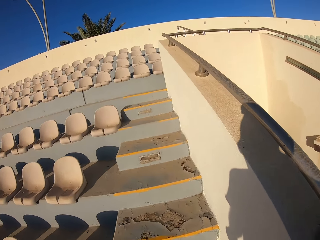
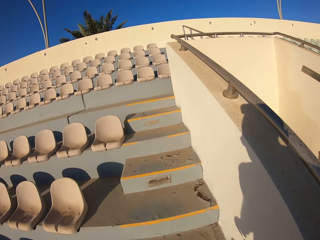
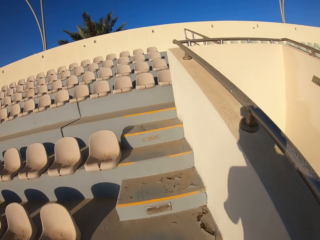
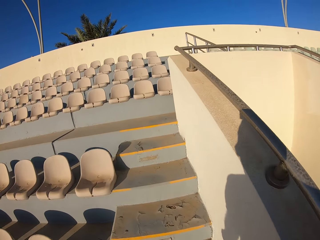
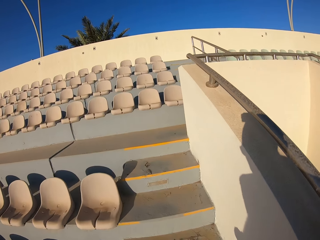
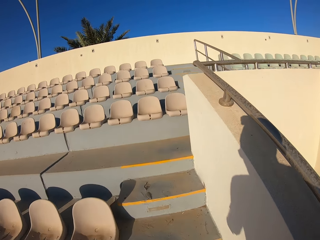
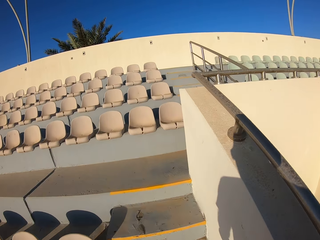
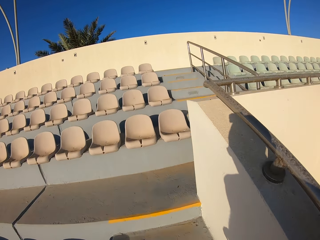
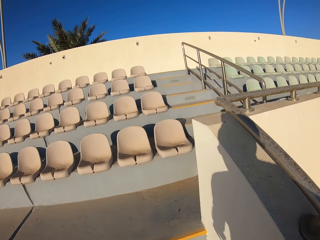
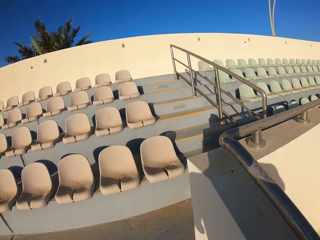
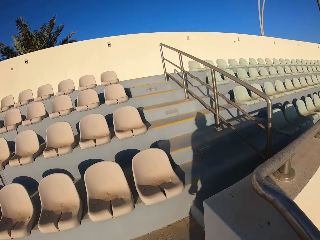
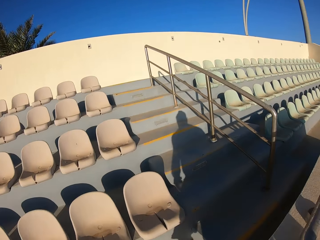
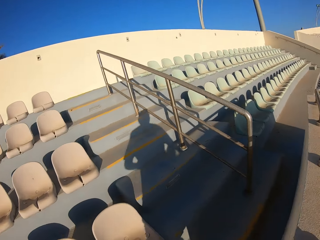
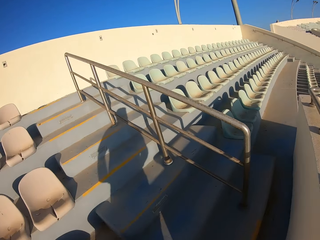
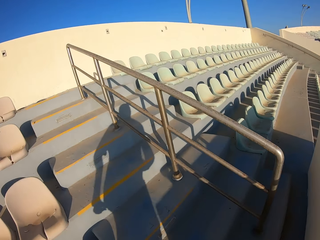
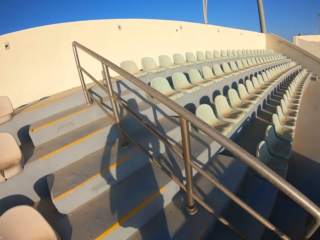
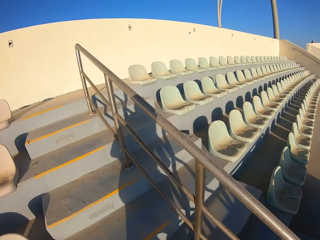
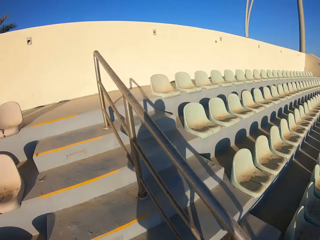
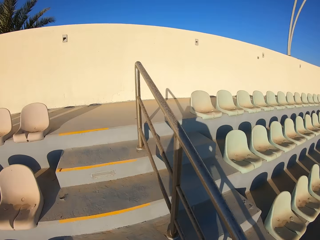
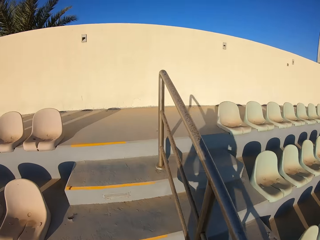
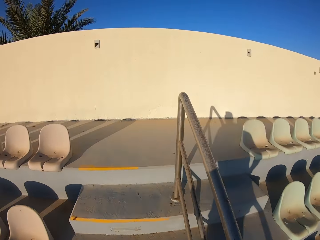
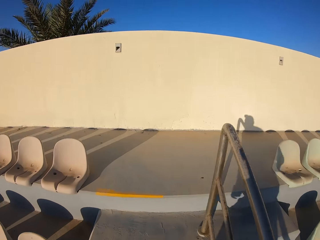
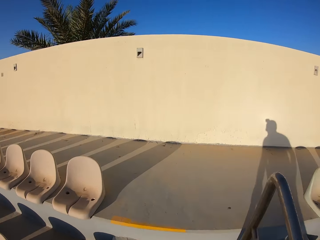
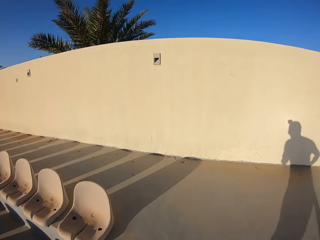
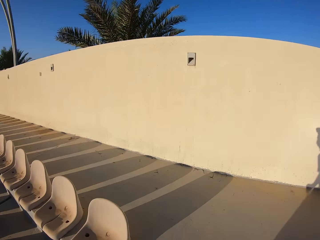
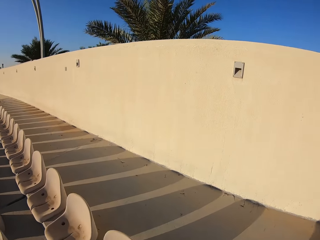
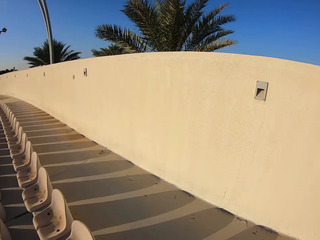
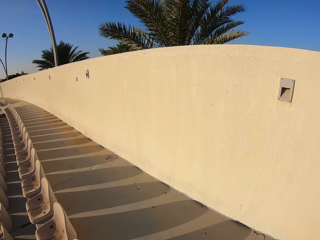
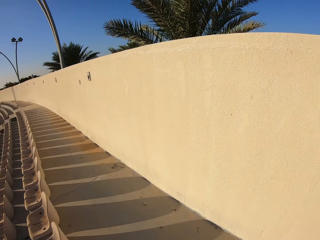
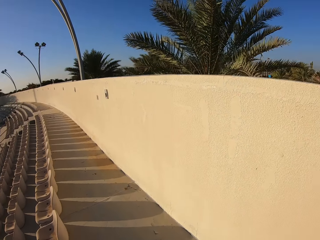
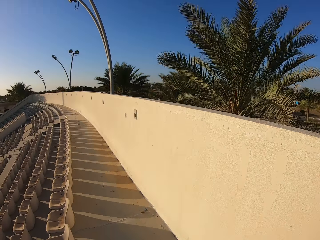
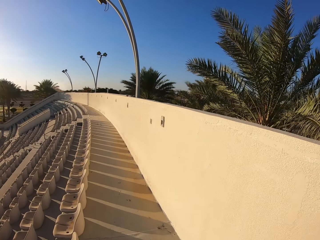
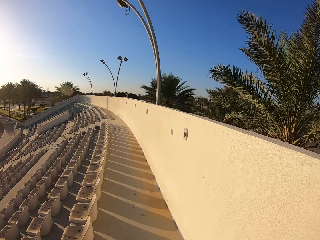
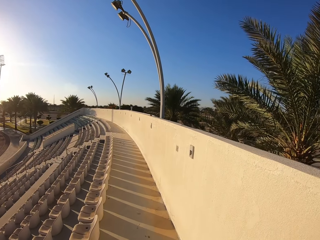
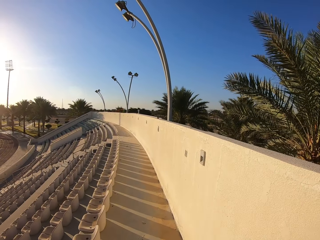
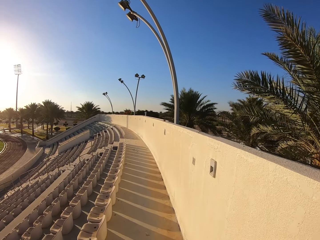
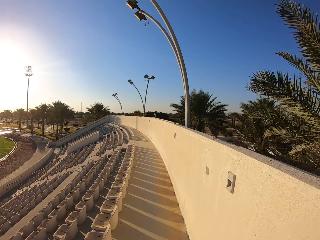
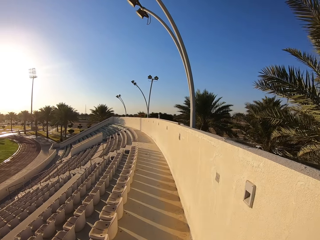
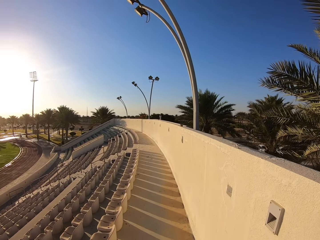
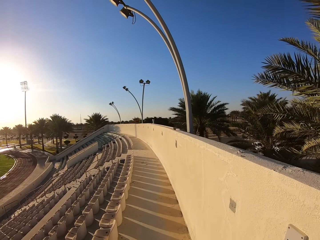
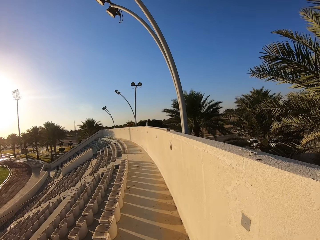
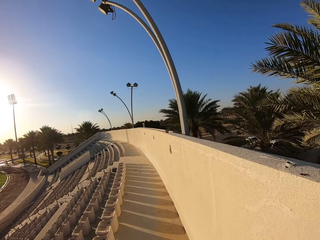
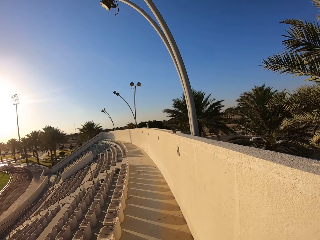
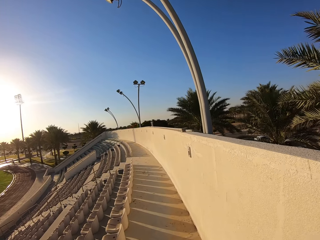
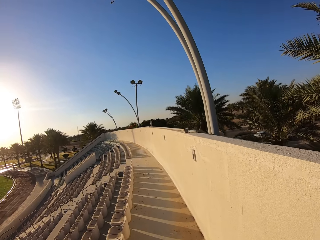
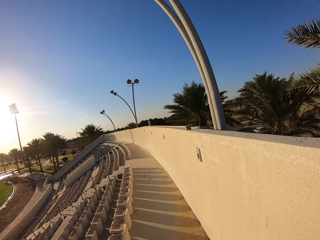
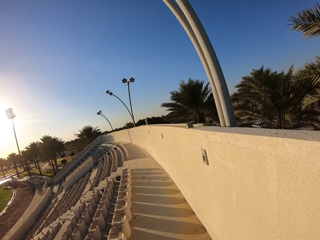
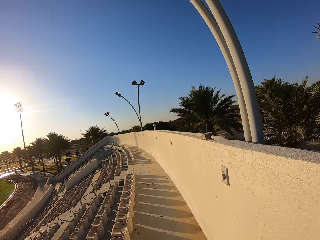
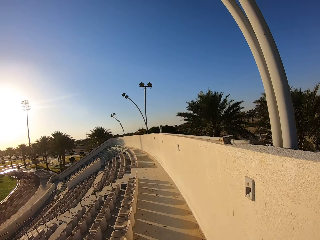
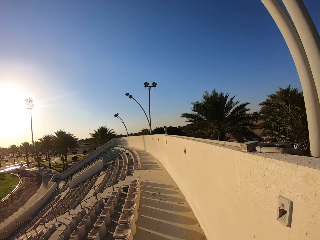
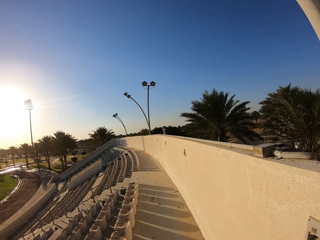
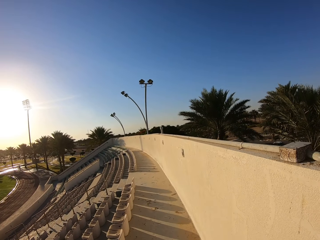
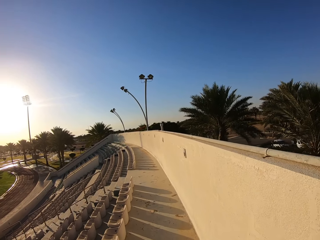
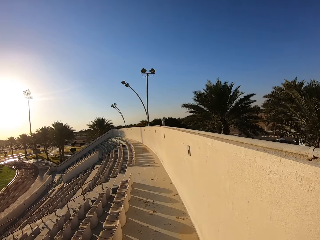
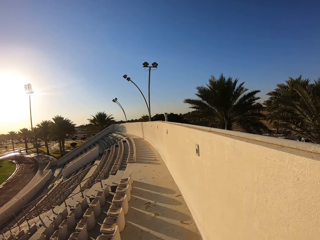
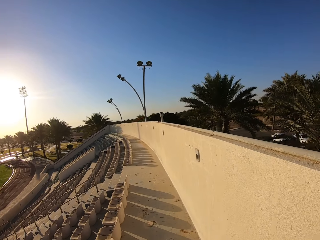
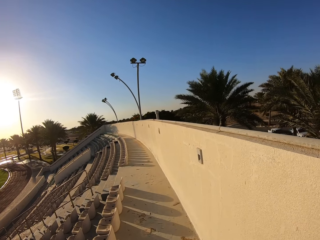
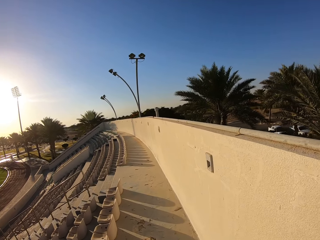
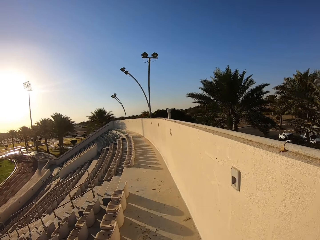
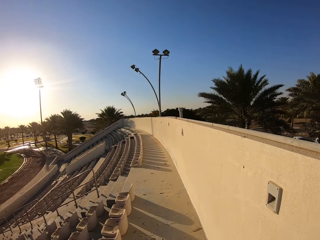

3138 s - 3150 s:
The camera wearer walks on the pavement.

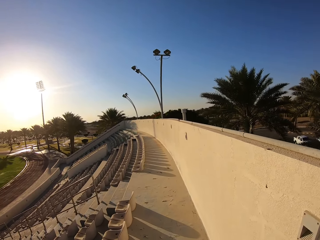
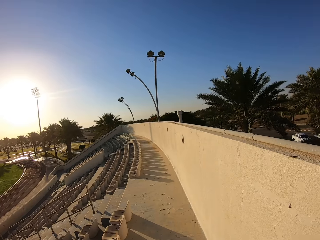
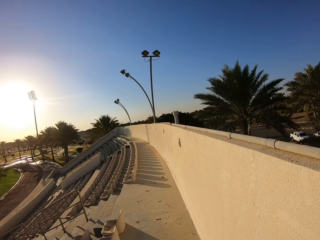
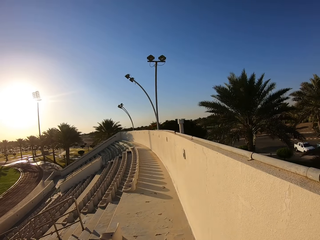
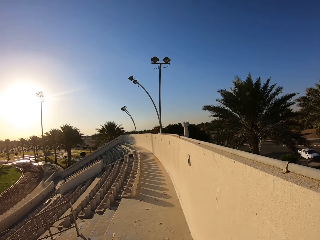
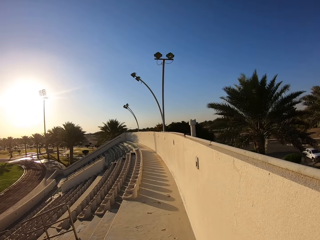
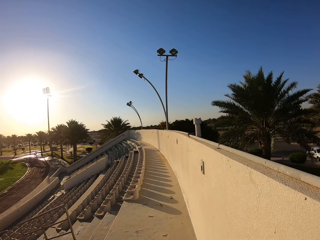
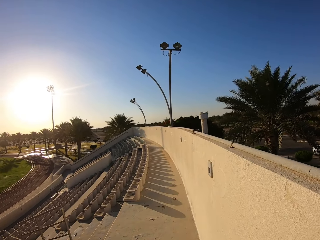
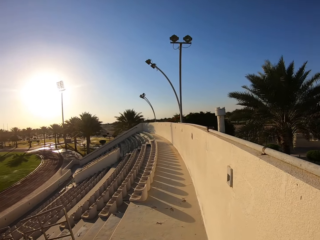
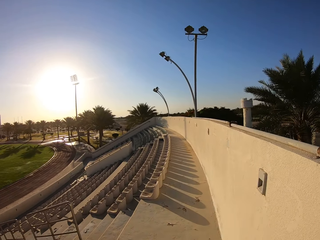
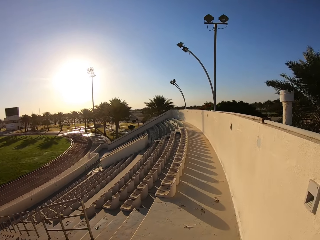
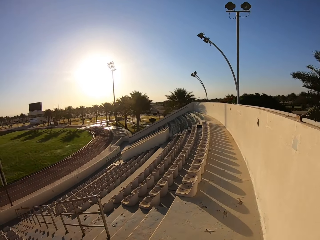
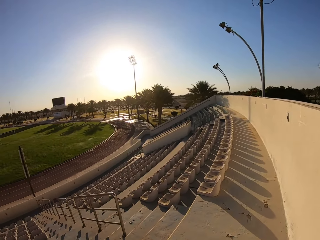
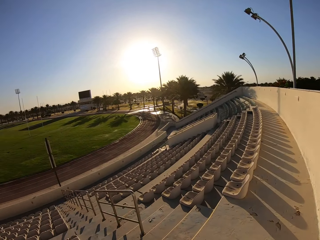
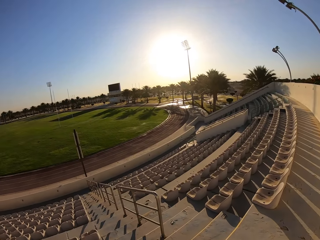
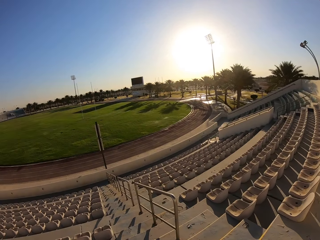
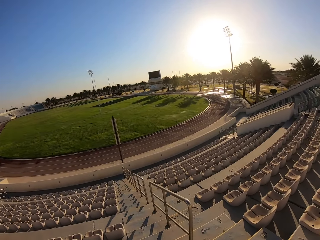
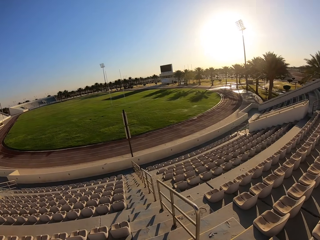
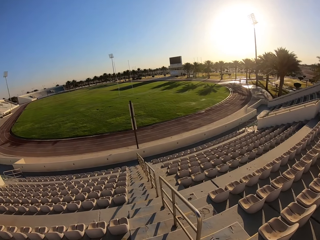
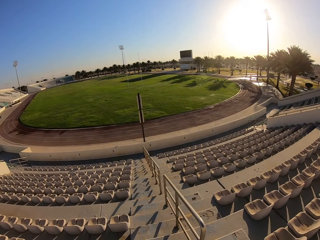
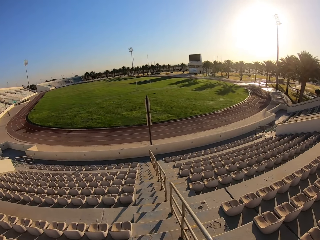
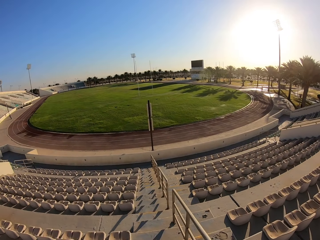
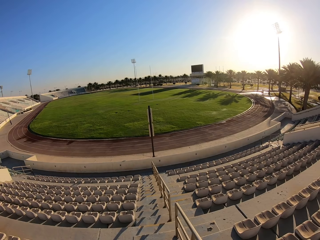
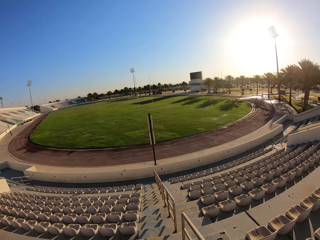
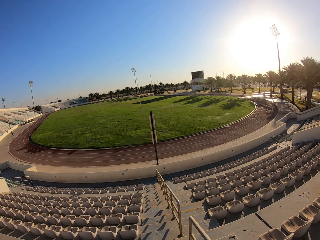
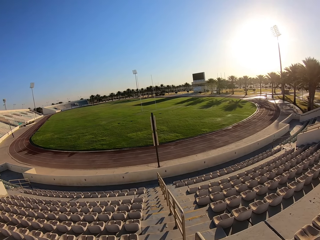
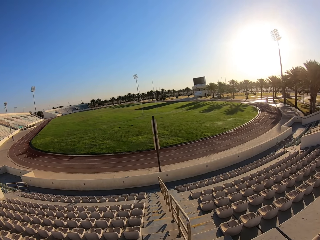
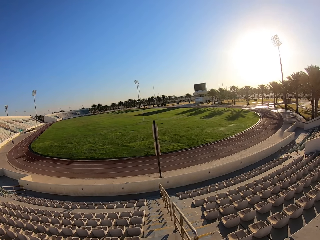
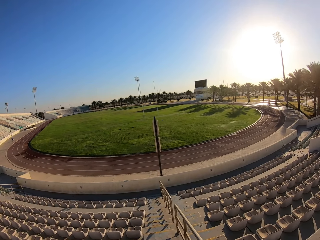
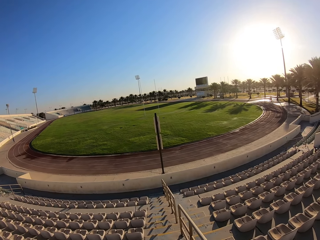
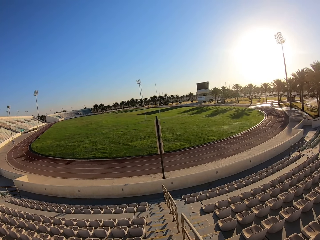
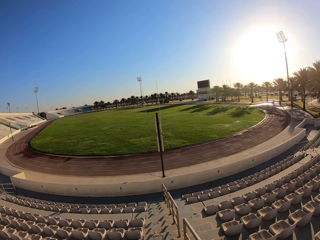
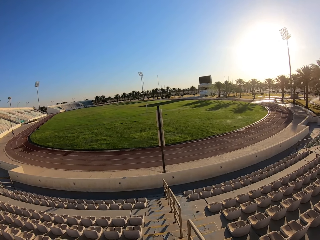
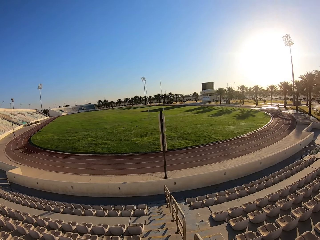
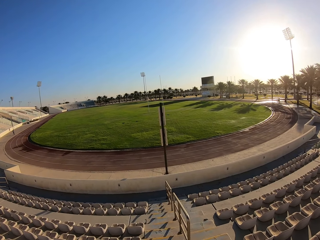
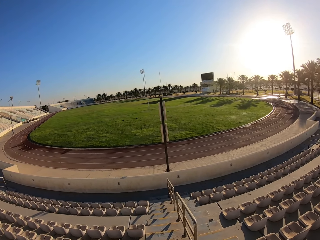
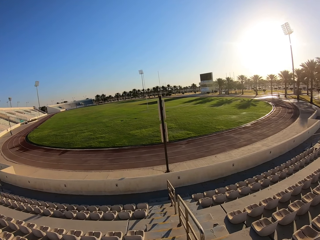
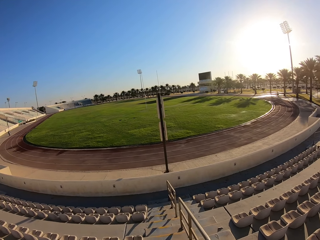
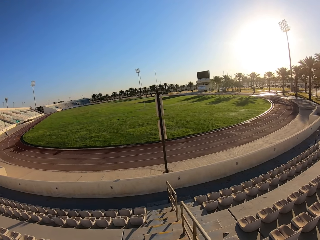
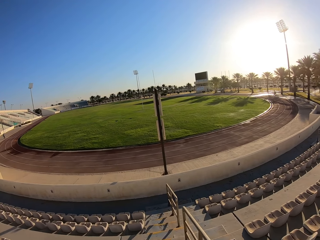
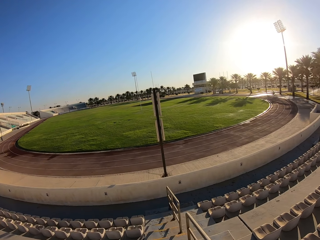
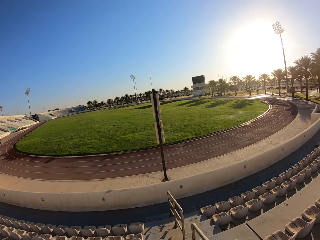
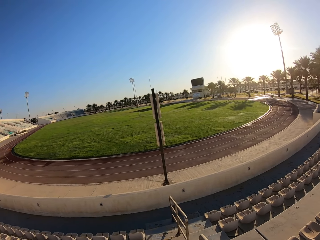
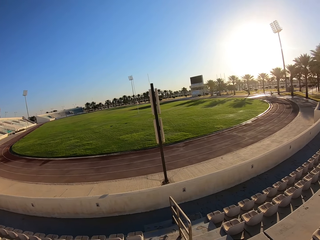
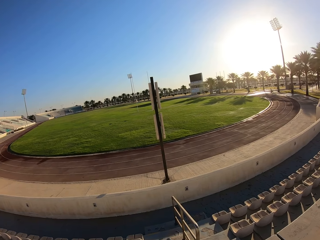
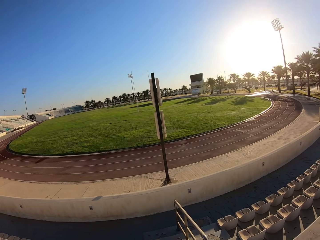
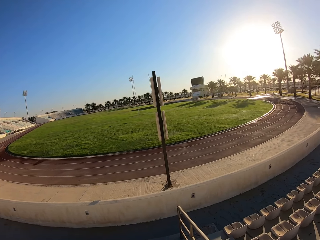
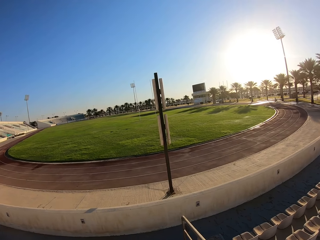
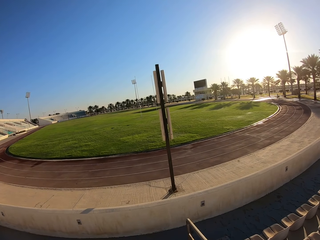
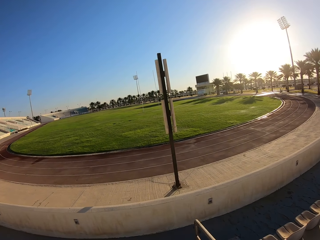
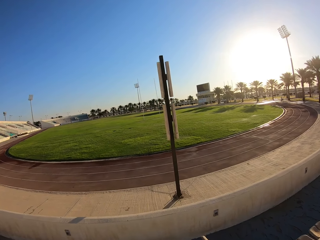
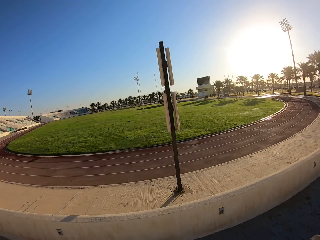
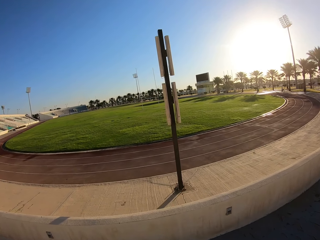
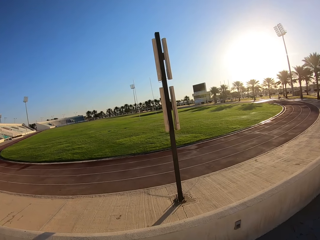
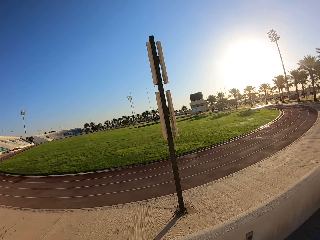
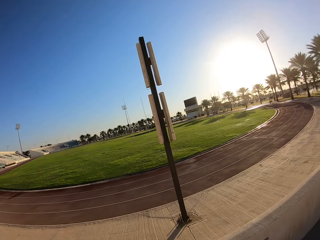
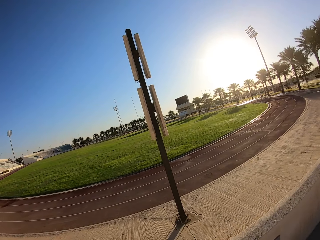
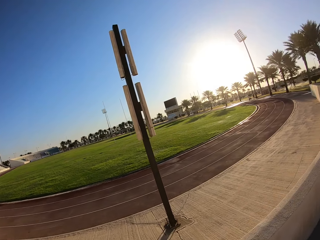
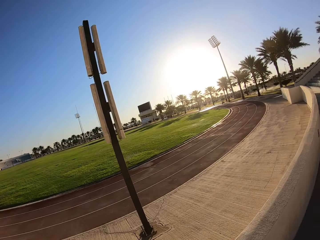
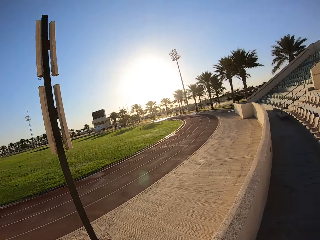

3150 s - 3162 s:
The camera wearer walks down the stadium staircase.
